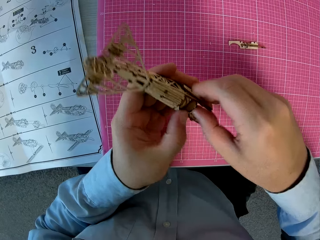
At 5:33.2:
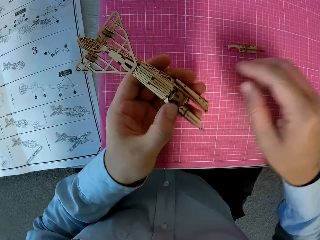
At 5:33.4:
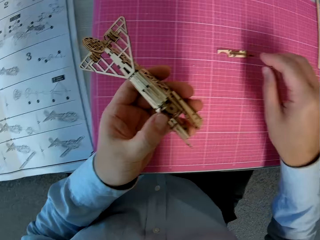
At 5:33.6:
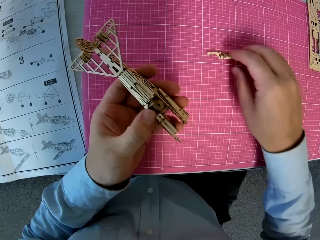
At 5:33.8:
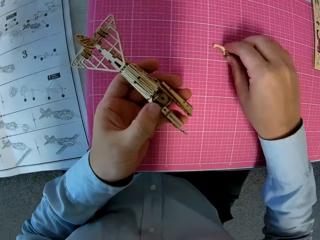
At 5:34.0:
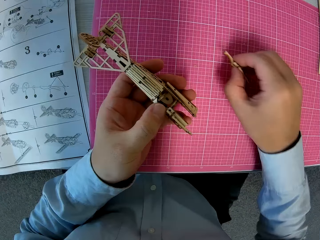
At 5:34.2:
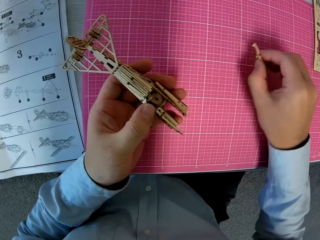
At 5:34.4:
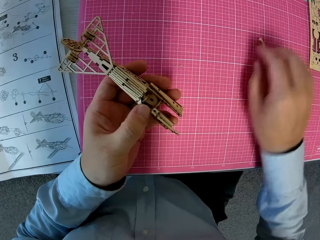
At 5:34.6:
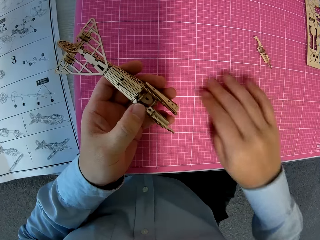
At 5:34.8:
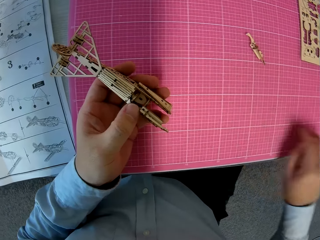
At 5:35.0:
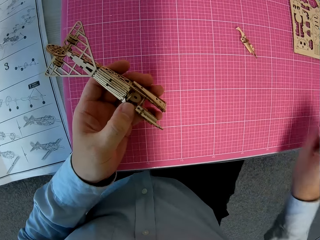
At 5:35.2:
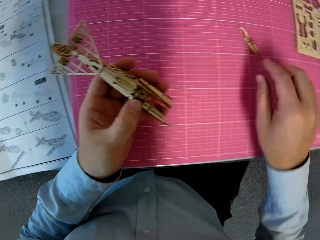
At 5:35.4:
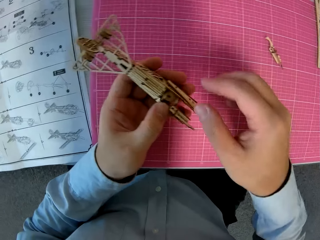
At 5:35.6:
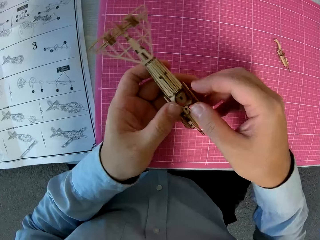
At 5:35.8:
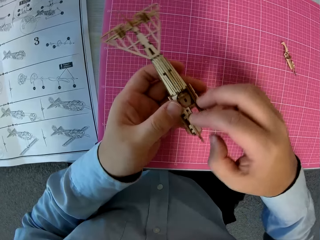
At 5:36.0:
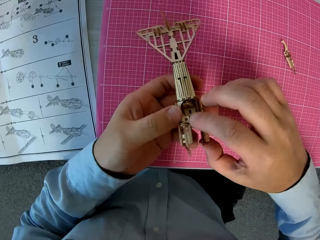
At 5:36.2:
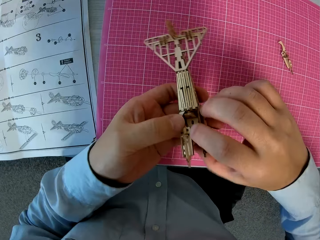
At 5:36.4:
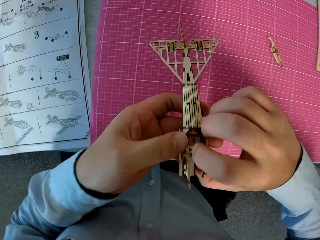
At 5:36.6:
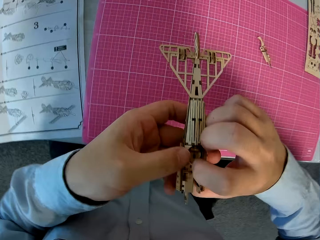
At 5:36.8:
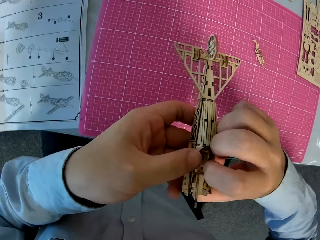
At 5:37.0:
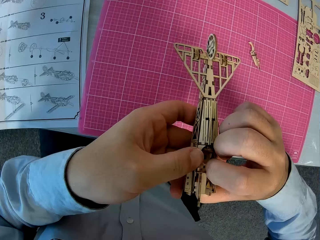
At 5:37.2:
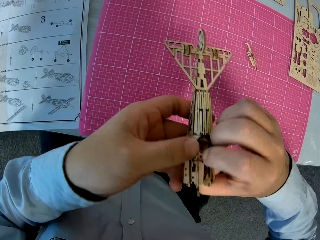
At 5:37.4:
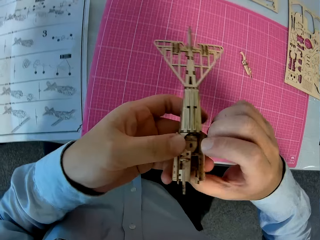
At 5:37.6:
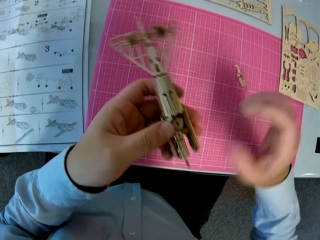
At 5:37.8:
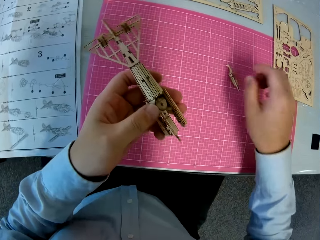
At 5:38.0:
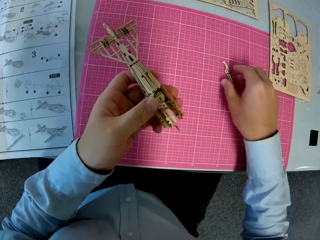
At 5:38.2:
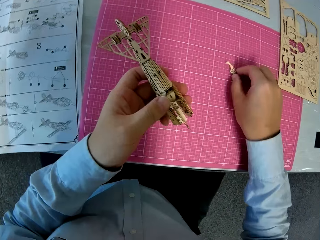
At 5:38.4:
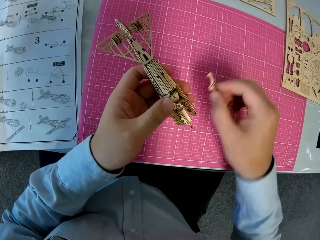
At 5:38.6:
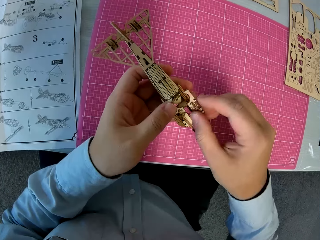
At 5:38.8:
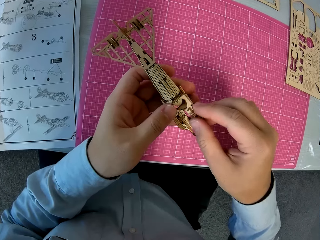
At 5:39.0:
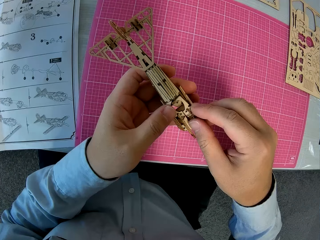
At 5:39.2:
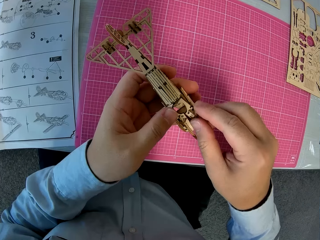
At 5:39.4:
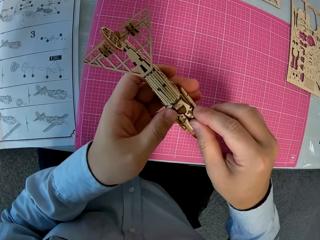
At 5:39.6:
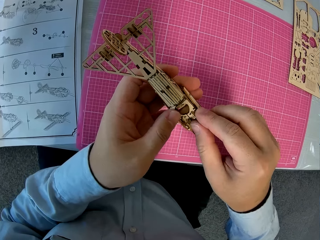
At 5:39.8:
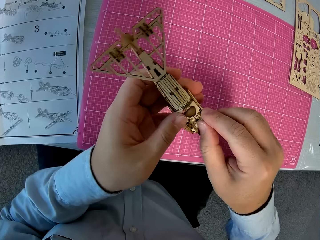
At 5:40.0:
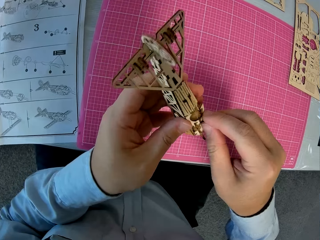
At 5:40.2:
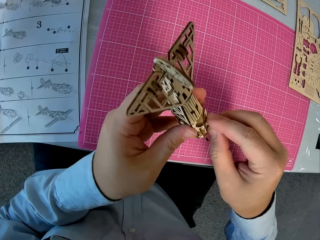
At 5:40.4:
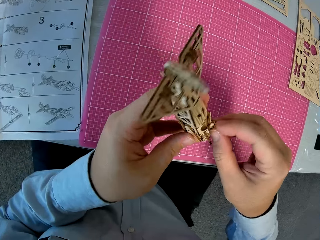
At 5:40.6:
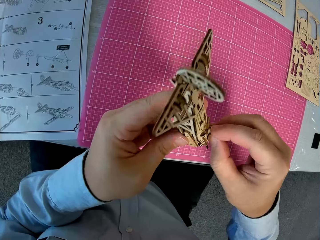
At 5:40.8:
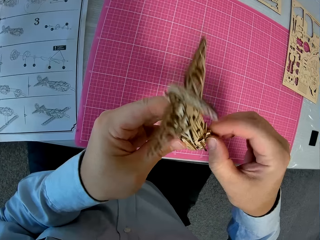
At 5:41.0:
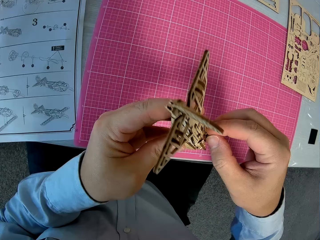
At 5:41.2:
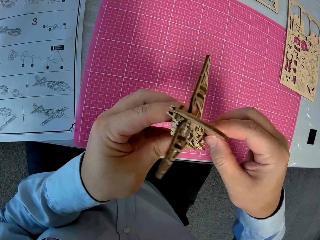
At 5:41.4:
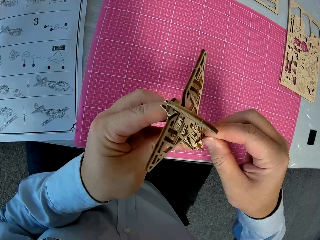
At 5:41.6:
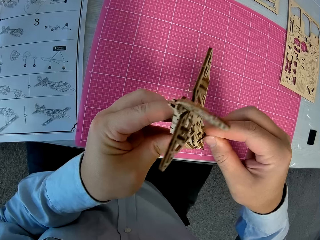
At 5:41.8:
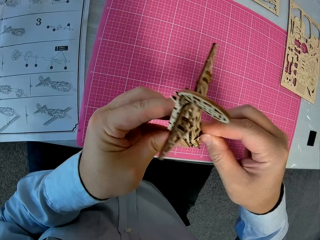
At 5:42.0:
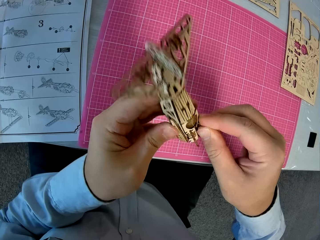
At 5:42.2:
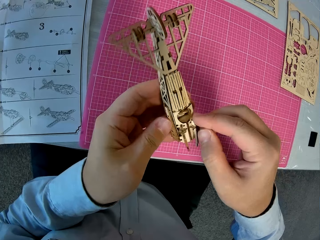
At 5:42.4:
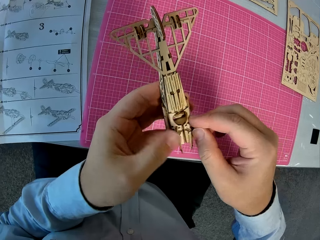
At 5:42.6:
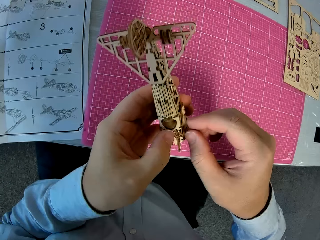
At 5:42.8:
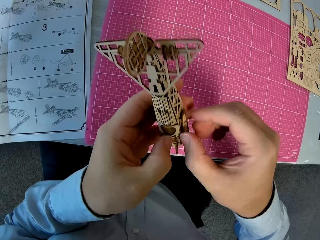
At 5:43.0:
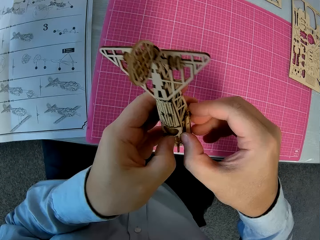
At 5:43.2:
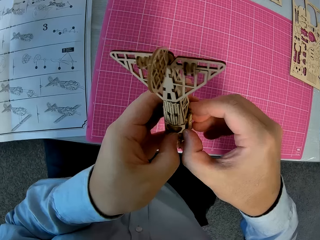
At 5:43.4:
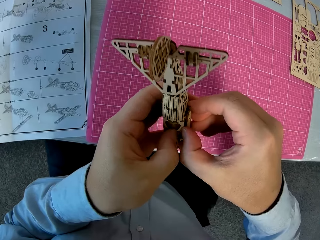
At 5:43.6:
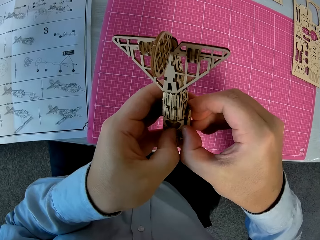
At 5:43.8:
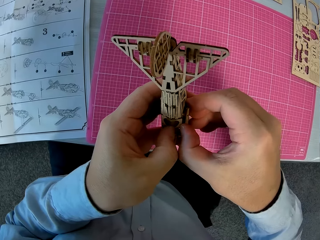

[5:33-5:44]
The camera wearer moves aside a wooden piece on the cutting sheet. He dusts the cutting sheet with his right hand. He adjusts the assembled wooden pieces. He fixes the plane Ugears. He picks up the wooden piece from the cutting sheet. He attaches the wooden piece to the assembled wooden pieces. He fixes the plane Ugears.

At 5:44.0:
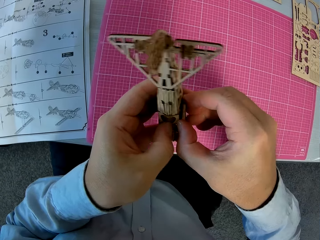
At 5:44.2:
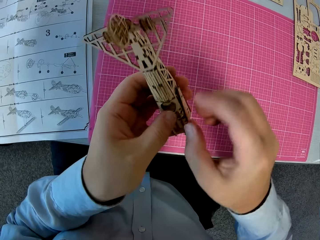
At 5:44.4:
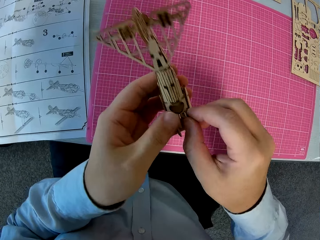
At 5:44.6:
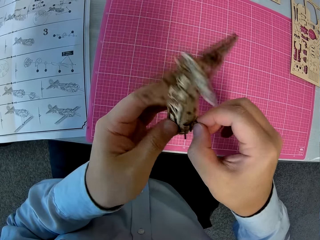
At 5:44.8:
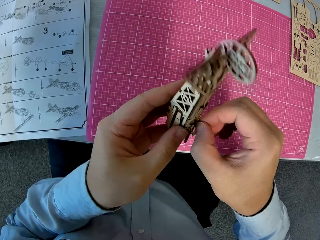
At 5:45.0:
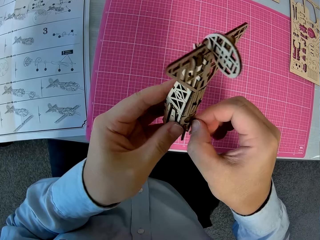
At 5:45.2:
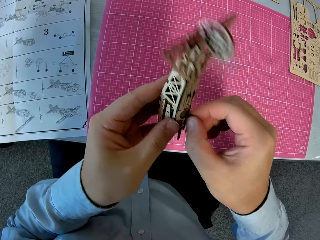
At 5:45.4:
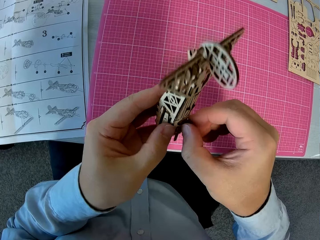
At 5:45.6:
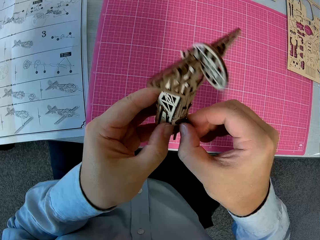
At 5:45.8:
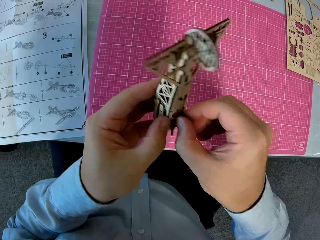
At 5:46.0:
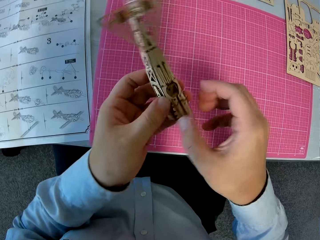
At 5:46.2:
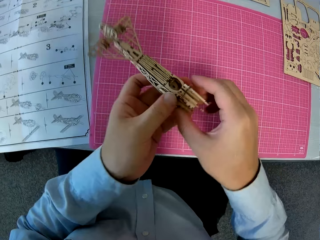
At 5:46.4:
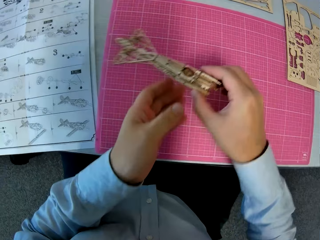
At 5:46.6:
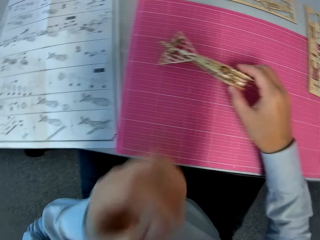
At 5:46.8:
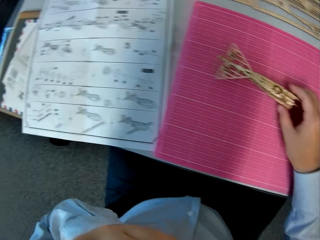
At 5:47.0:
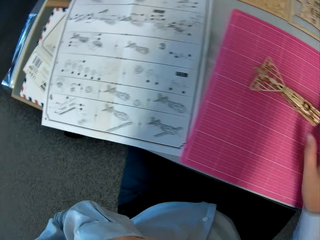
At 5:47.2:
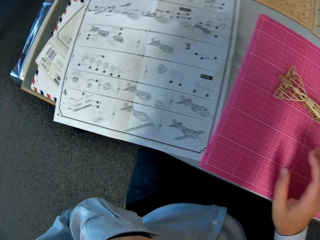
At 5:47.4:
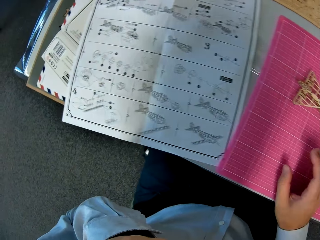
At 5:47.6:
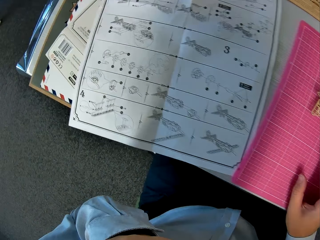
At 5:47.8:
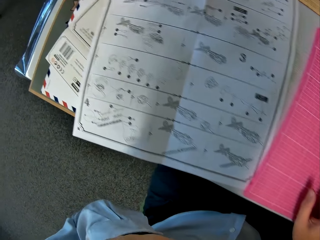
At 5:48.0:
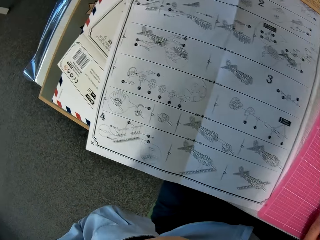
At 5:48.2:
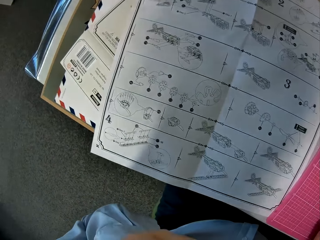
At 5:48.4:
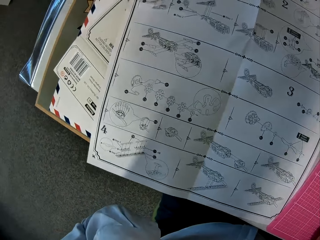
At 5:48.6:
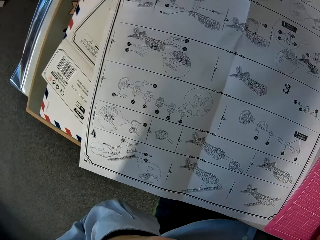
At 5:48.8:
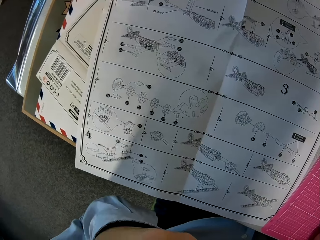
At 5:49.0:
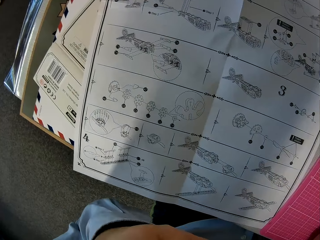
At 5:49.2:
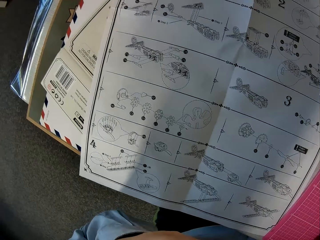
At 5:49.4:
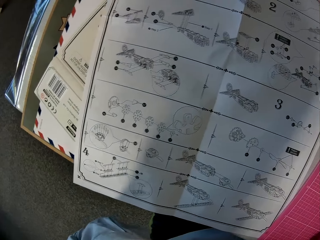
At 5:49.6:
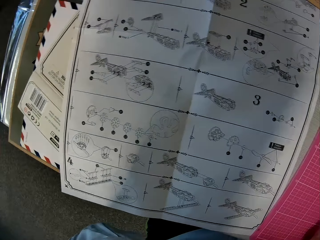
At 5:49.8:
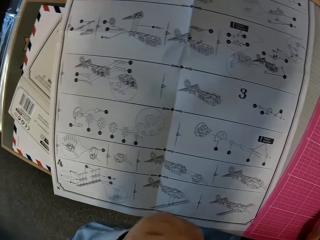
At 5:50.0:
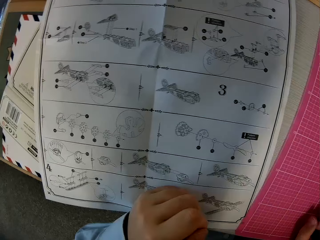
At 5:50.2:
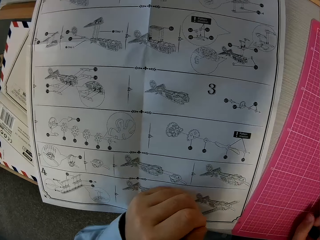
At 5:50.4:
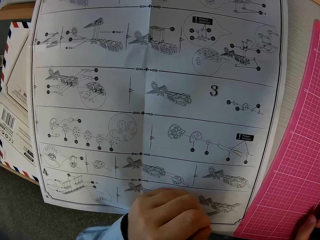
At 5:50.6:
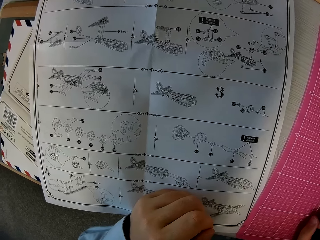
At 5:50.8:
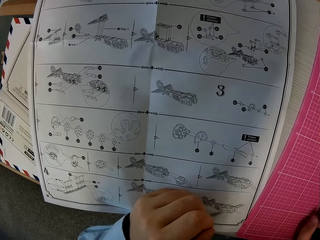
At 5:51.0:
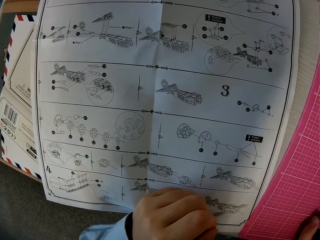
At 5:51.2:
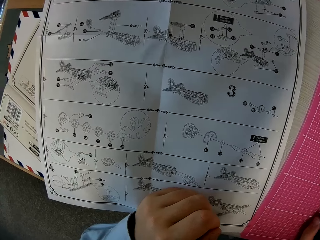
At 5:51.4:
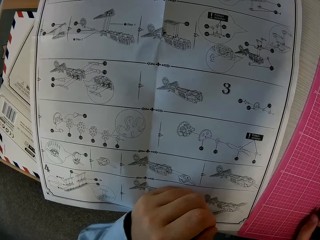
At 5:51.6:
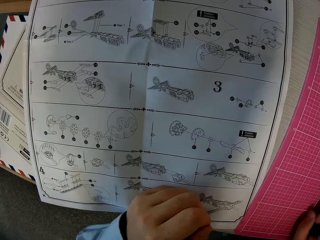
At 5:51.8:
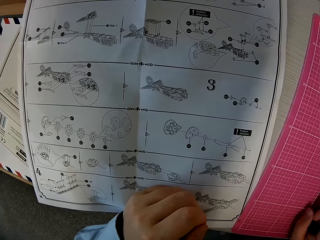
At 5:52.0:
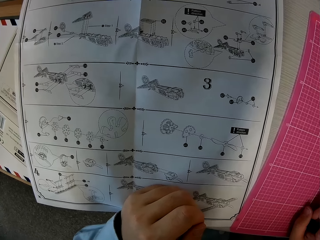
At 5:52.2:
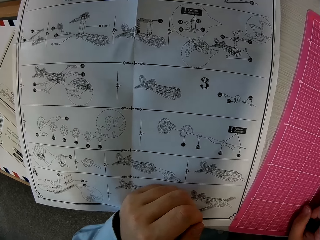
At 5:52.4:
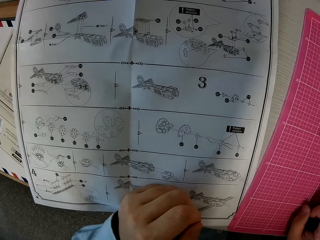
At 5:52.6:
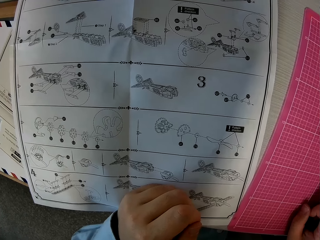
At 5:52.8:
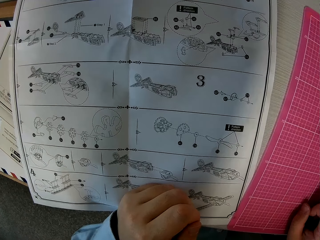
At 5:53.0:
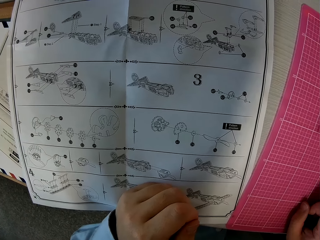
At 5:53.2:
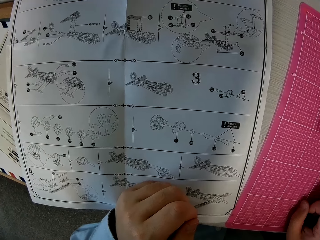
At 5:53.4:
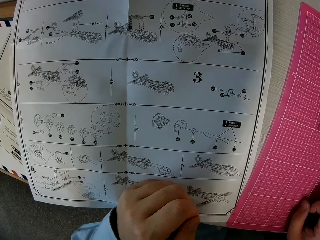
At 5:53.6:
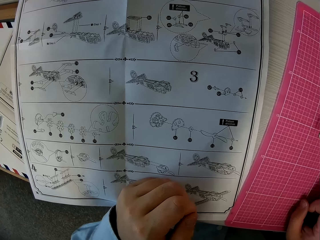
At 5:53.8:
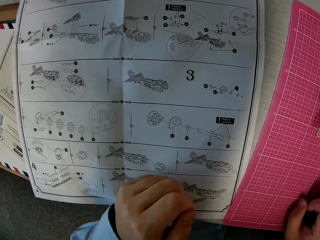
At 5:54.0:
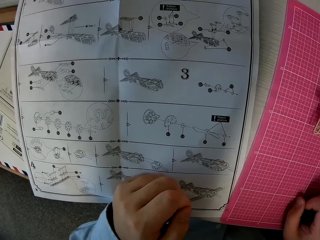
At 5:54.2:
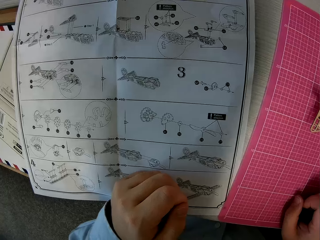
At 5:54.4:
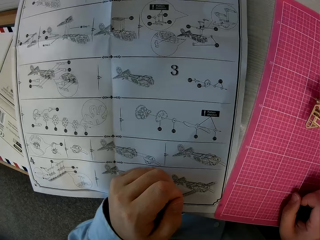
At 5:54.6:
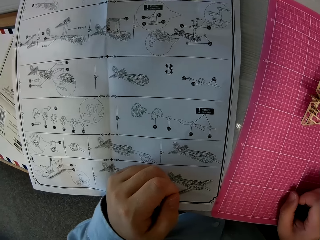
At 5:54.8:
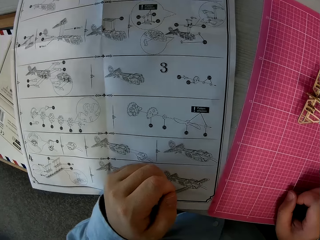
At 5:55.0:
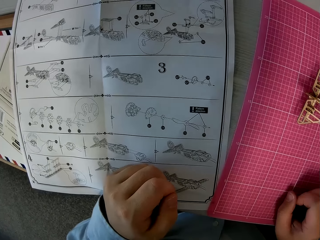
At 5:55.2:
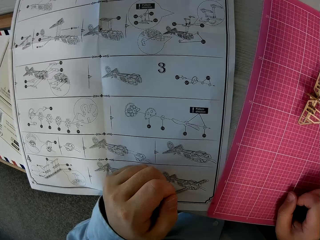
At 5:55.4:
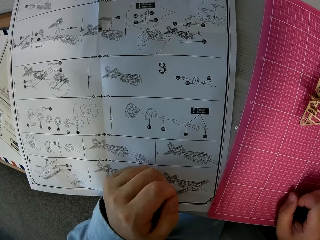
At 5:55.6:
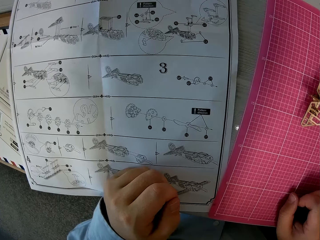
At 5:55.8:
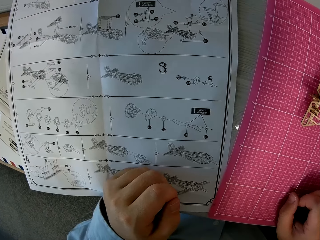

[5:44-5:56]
The camera wearer places the assembled wooden pieces on the cutting sheet on the table. He touches his face. He looks closer to the instruction booklet or manual on the table. He places his left hand on the instruction manual. He looks closer to the instruction booklet on the table again.
